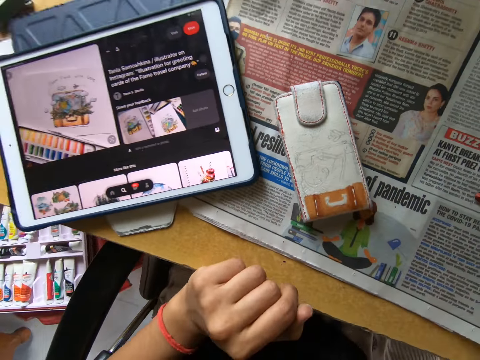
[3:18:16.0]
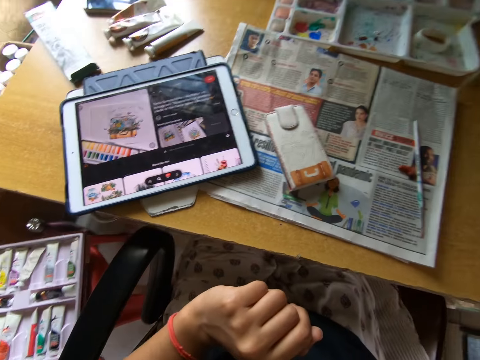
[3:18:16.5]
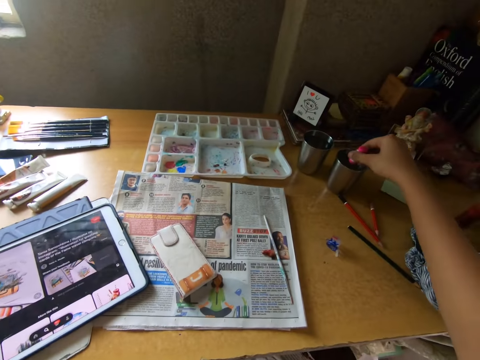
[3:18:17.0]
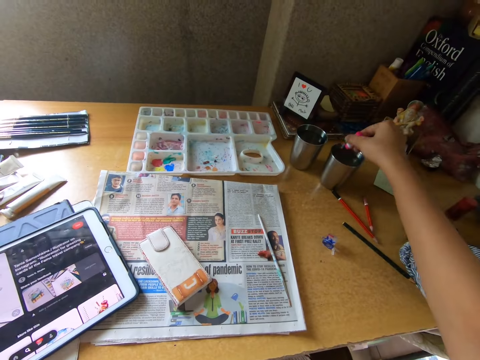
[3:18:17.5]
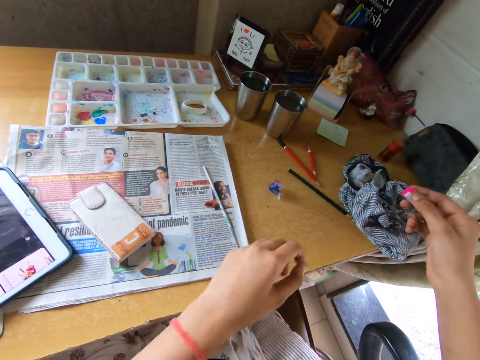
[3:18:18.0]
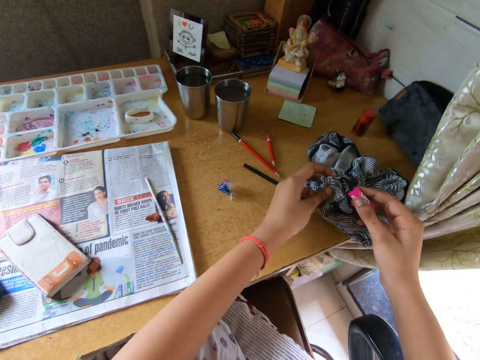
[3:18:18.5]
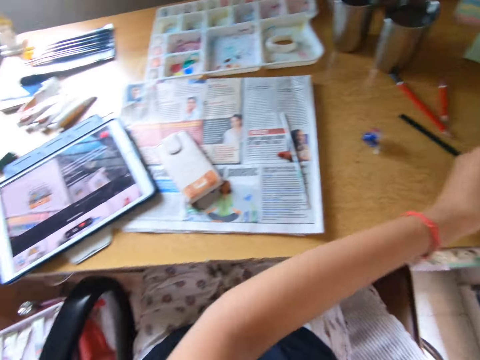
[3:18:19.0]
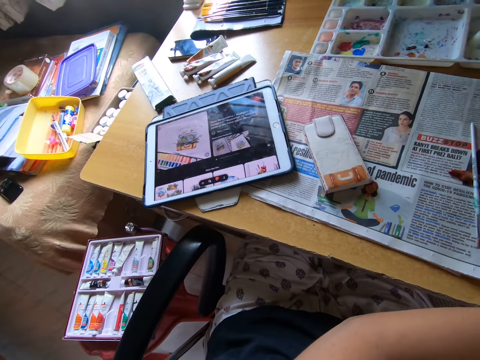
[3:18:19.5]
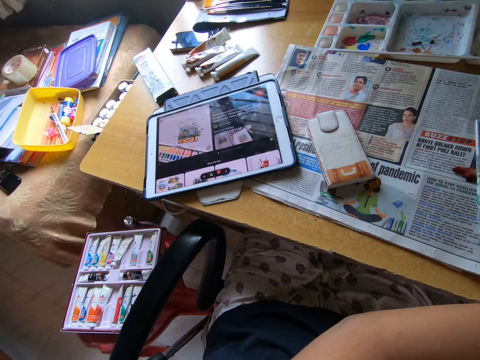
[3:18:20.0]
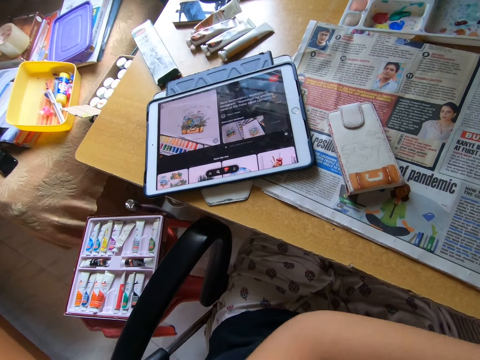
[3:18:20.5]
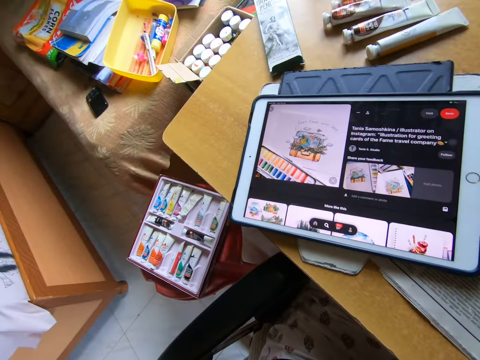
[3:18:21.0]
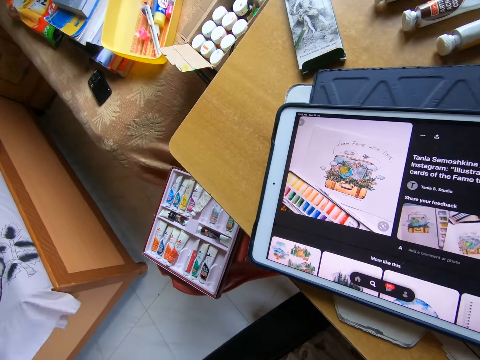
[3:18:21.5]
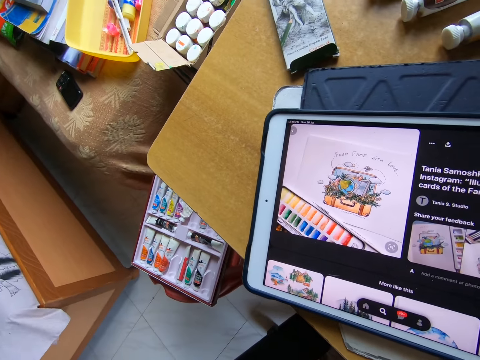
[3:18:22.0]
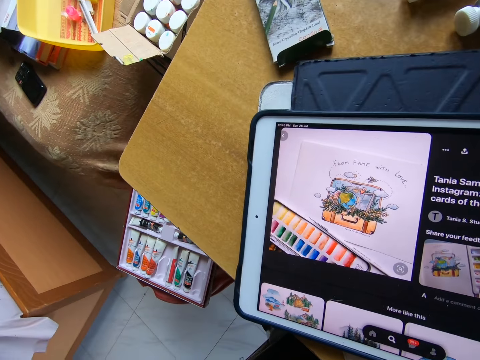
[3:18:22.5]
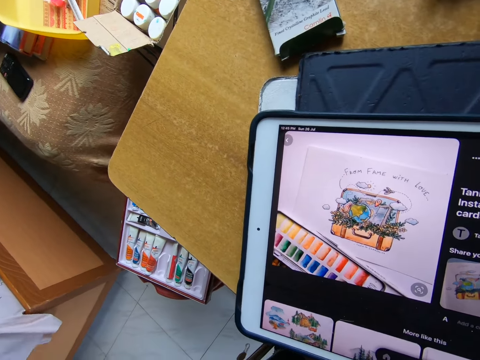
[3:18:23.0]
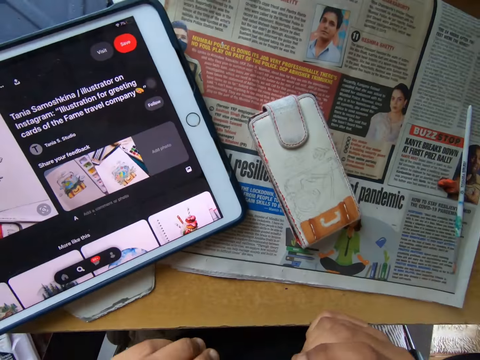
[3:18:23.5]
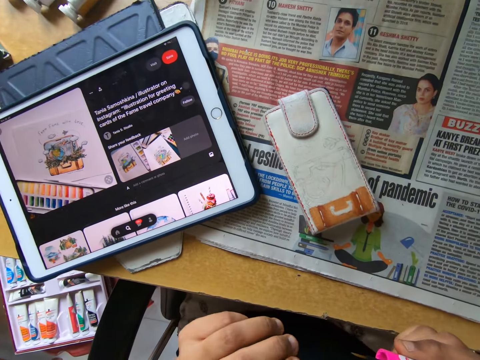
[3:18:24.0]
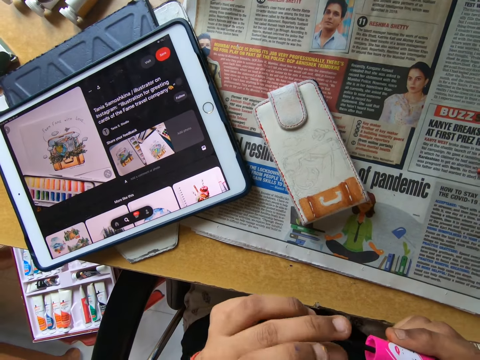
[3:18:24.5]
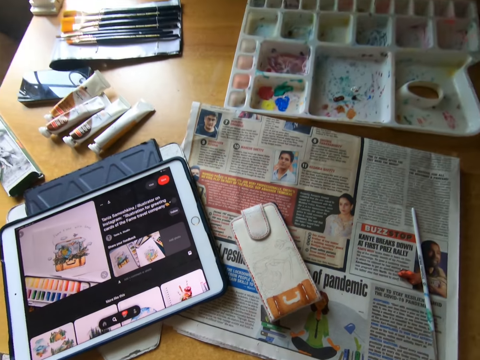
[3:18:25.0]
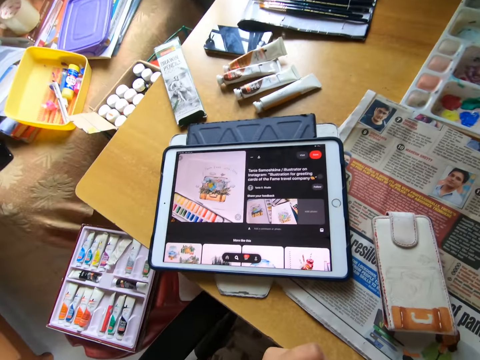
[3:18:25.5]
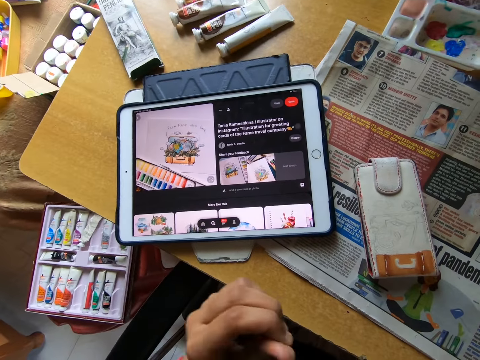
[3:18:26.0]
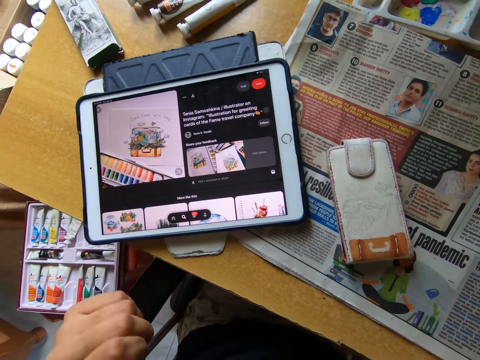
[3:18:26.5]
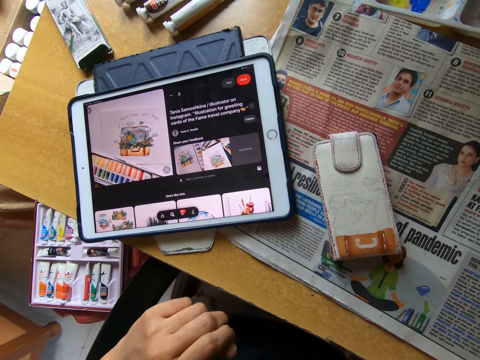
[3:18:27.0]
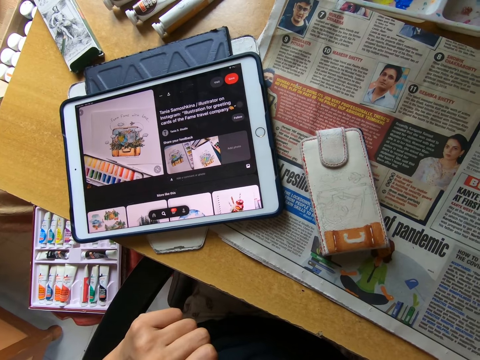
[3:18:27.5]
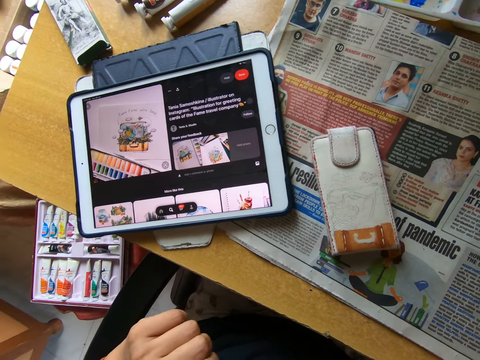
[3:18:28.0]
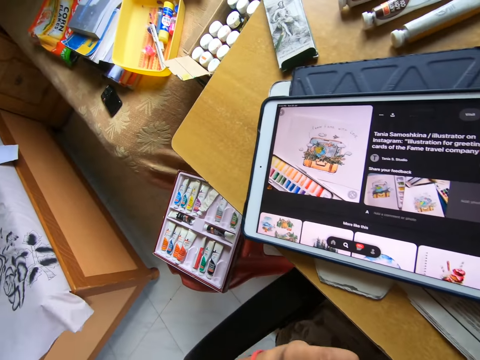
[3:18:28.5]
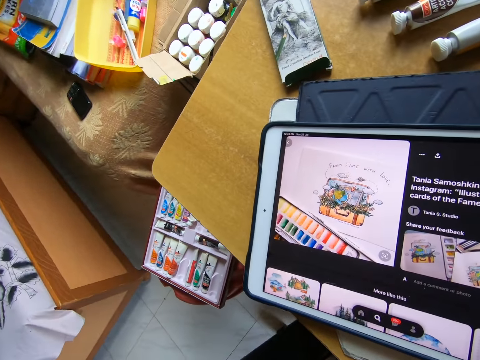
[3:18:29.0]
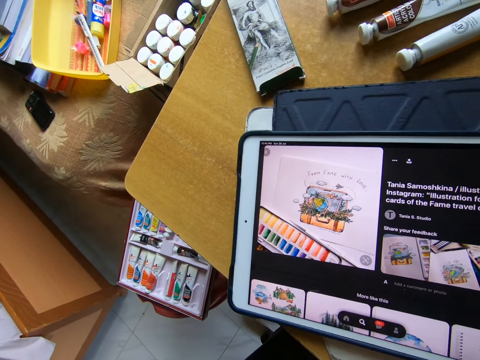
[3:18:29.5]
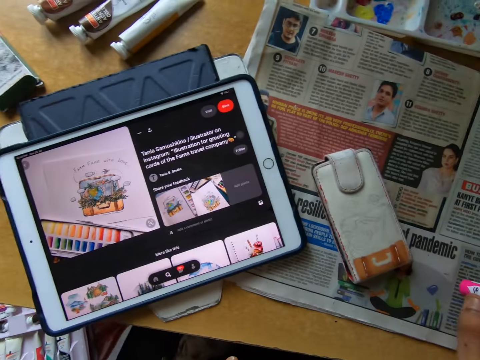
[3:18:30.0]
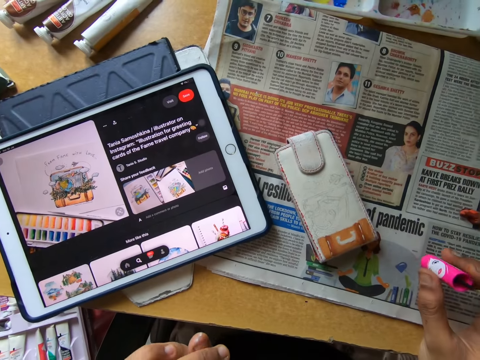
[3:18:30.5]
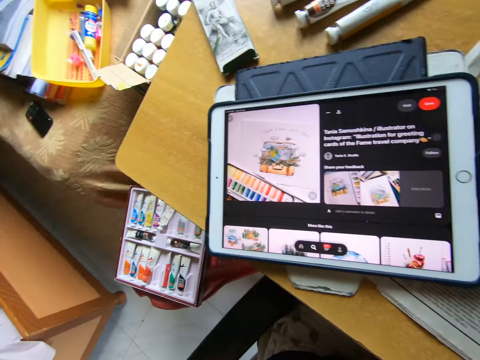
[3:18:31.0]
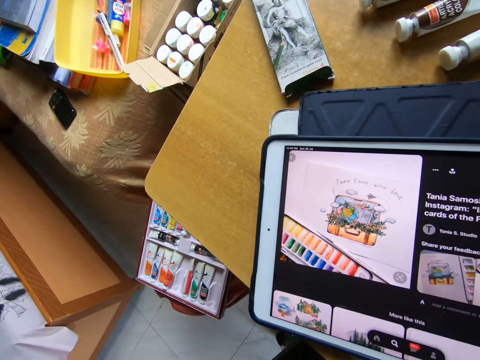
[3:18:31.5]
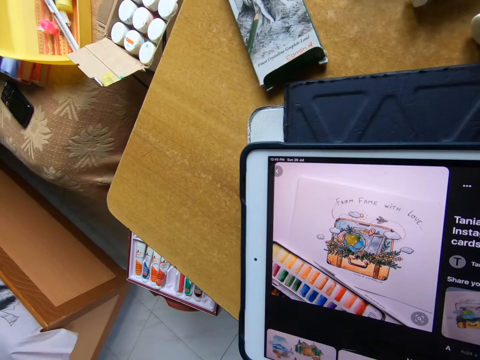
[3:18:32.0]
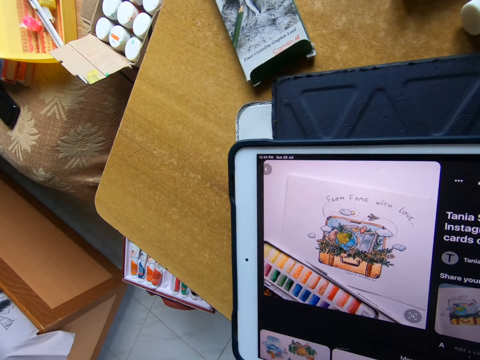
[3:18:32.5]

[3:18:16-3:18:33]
The camera wearer looks around. He dips the smaller brush in his right hand into the cup of water on the table. He cleans the smaller brush in his right hand on the cloth on the table with both hands. He picks up a piece of cloth on the table. He looks around. He looks at the iPad. He looks around. He removes paint from the nail polish brush. He looks around. He twists the fingers. He looks around. He looks at the iPad. He looks at something. He drops the smaller brush on the table with his right hand. He looks at the iPad.

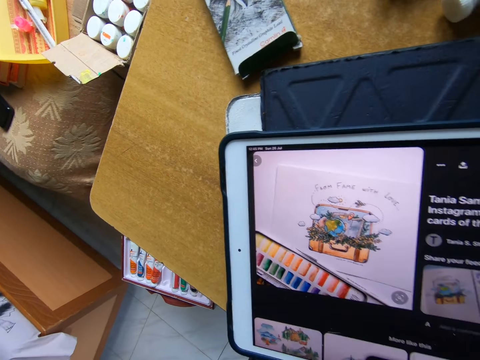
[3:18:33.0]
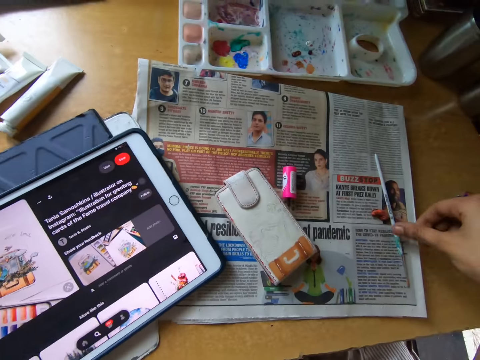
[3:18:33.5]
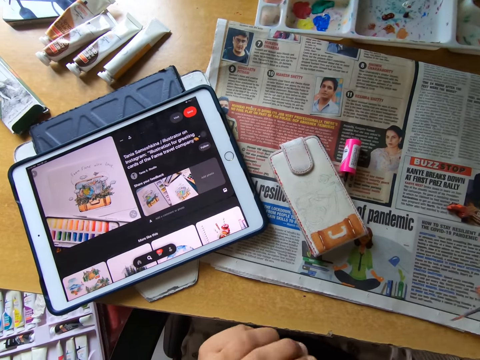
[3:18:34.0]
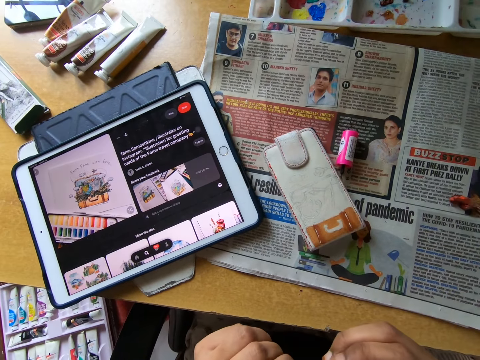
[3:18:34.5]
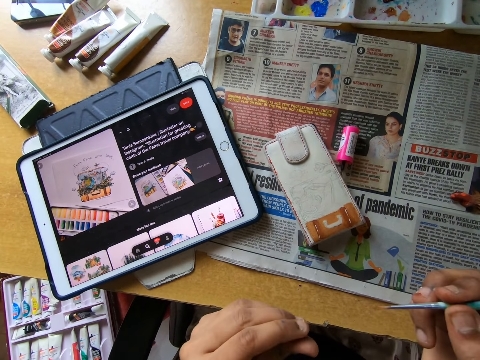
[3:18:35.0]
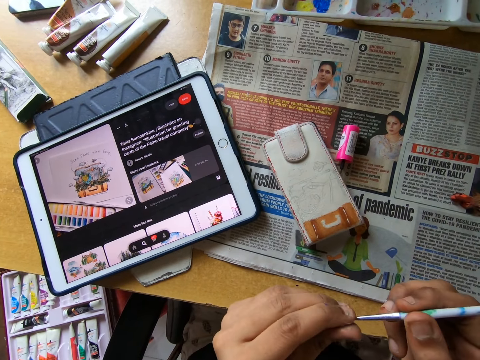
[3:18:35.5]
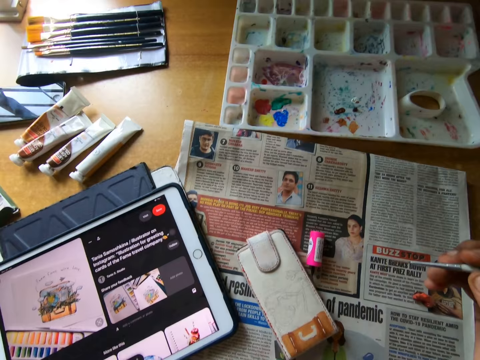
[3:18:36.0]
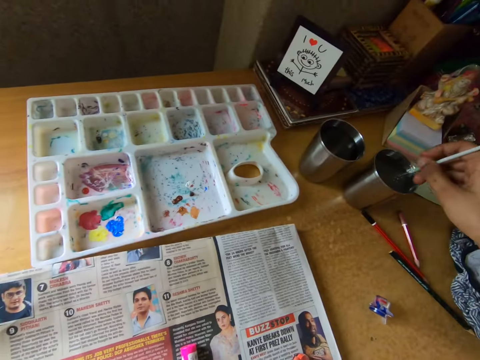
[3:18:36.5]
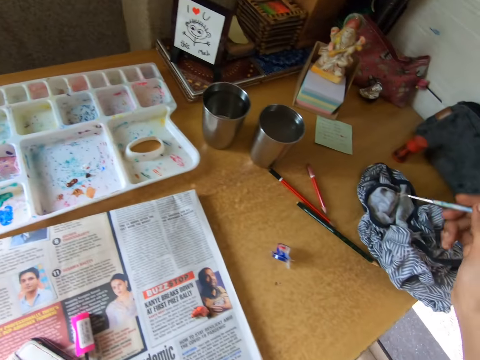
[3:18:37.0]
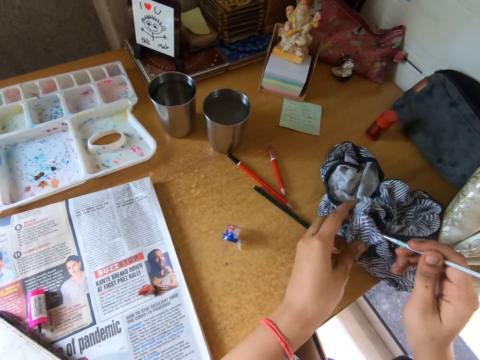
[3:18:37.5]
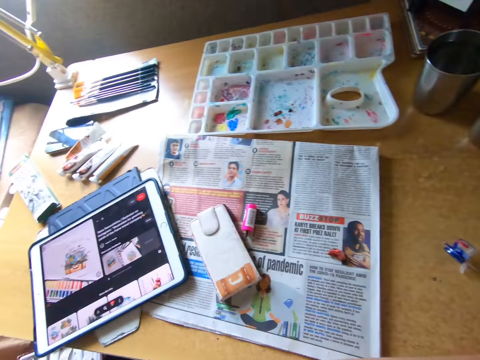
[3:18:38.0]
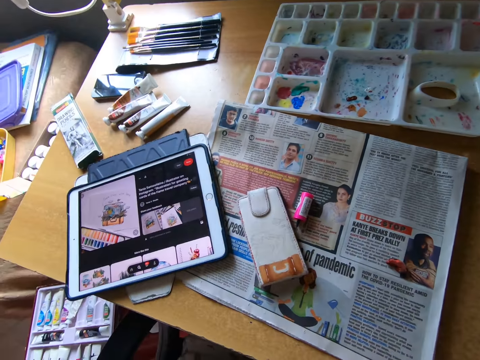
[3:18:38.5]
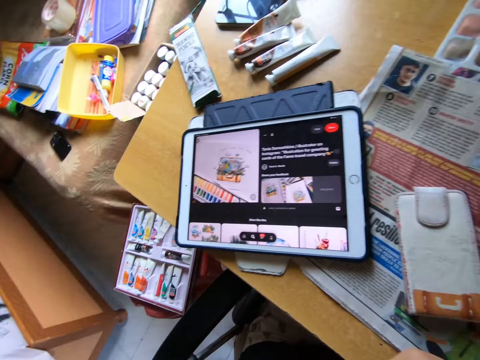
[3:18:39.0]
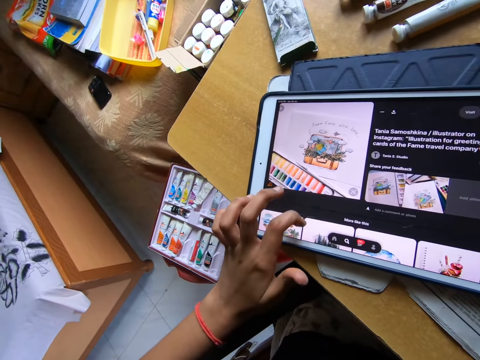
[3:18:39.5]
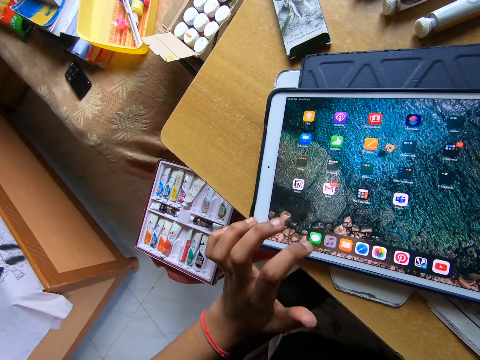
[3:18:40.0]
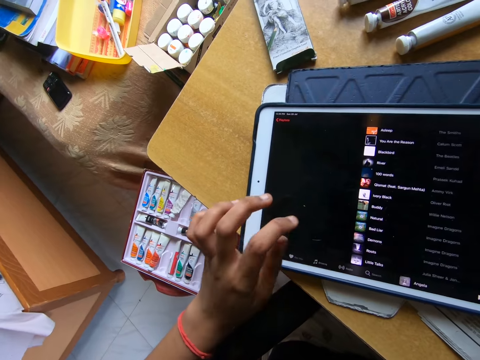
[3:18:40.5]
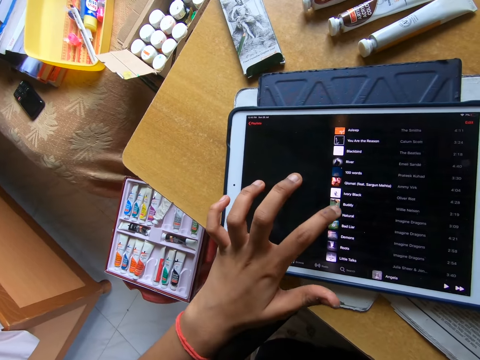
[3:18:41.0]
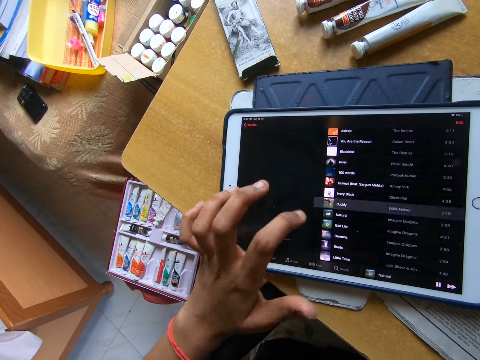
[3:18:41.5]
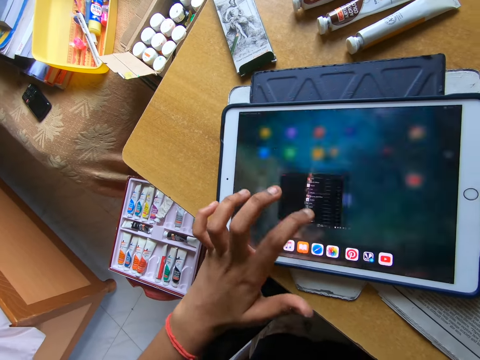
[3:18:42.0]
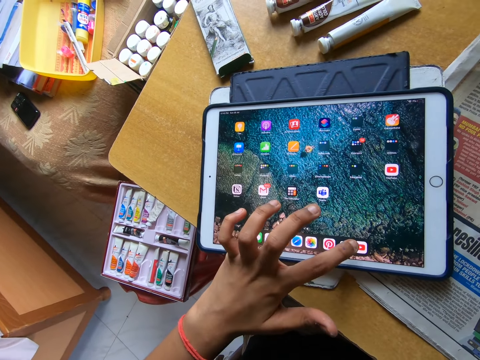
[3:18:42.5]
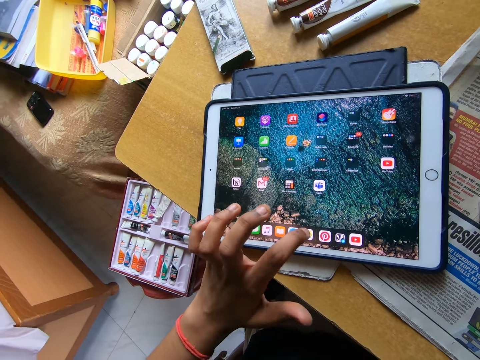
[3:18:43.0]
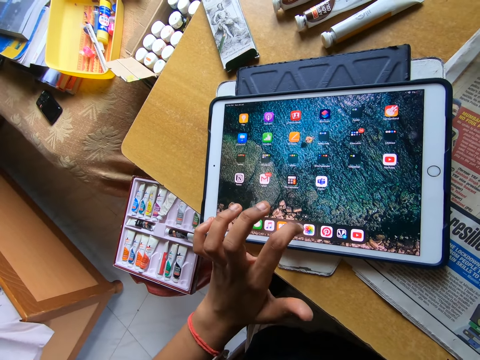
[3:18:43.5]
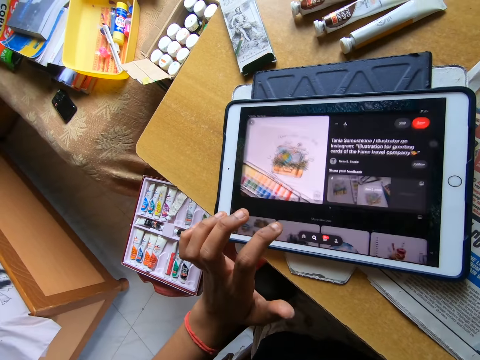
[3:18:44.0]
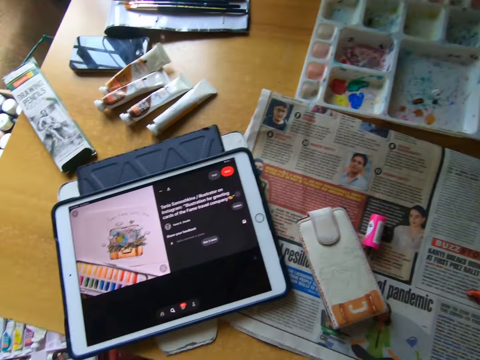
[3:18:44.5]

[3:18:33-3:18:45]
The camera wearer looks at something. She picks up a painting brush from the table. She wipes the painting brush with her left hand. She moves around. She dips the painting brush into a cup of water on the table. She wipes the painting brush on the cloth on the table. She looks around. She operates a tablet on the table with her left hand.
